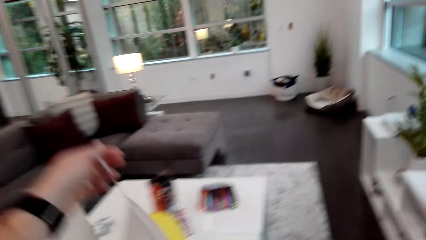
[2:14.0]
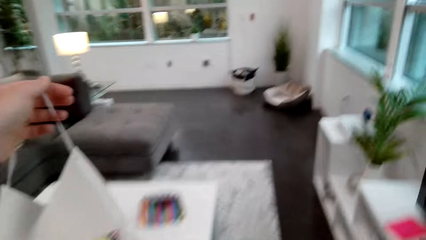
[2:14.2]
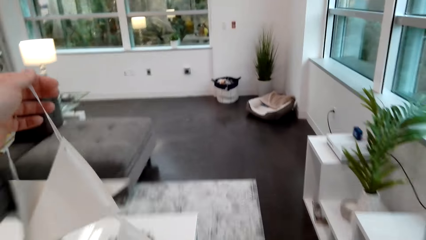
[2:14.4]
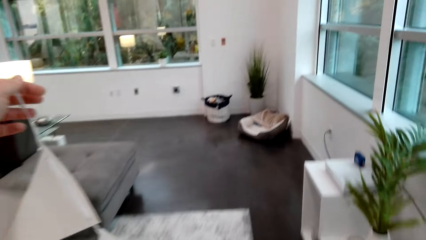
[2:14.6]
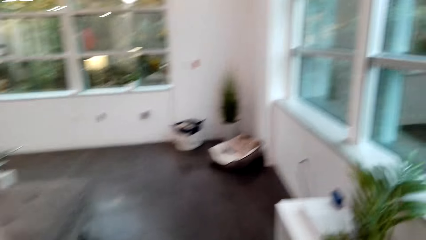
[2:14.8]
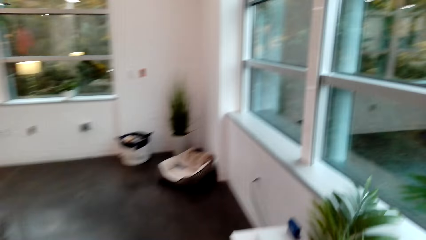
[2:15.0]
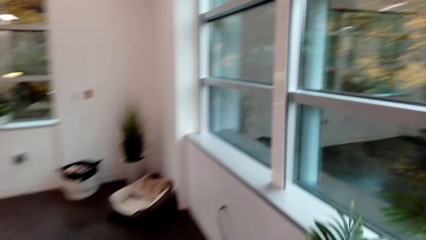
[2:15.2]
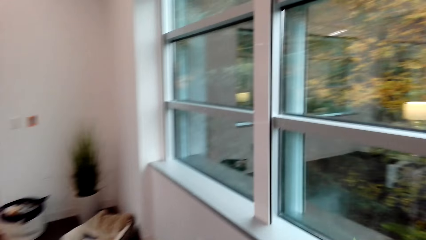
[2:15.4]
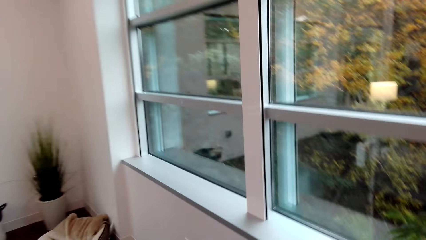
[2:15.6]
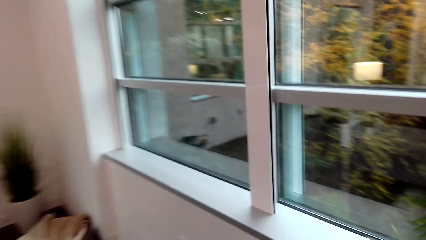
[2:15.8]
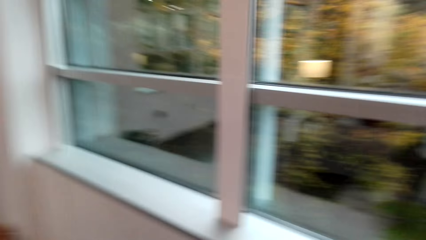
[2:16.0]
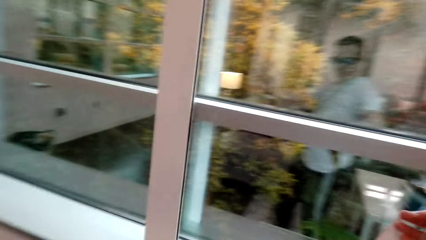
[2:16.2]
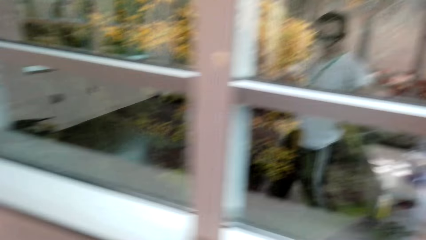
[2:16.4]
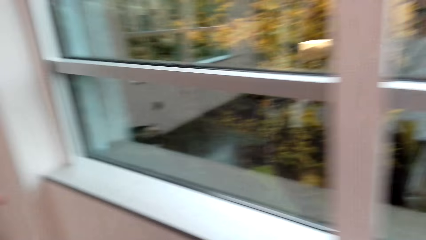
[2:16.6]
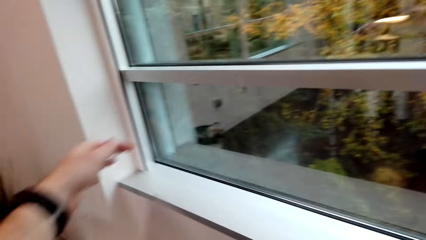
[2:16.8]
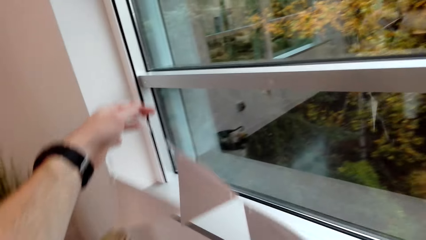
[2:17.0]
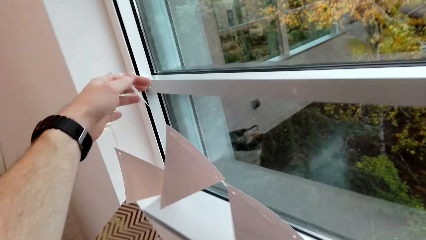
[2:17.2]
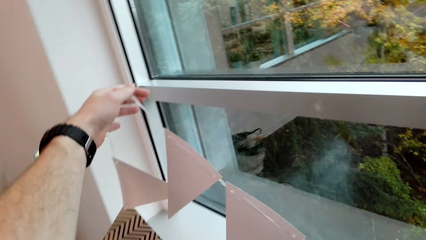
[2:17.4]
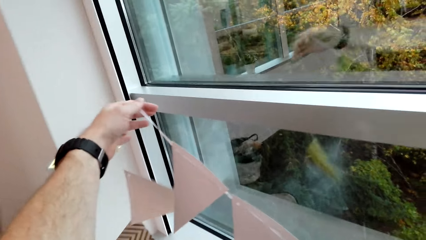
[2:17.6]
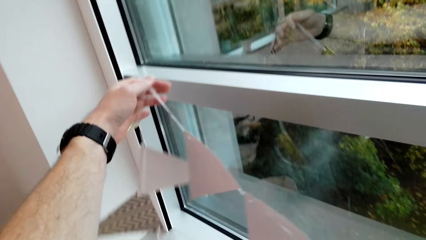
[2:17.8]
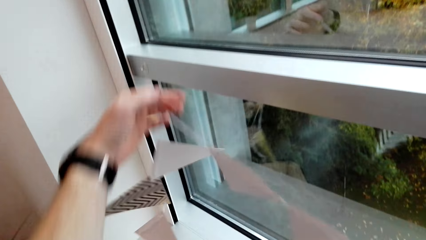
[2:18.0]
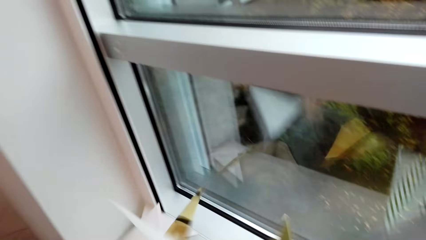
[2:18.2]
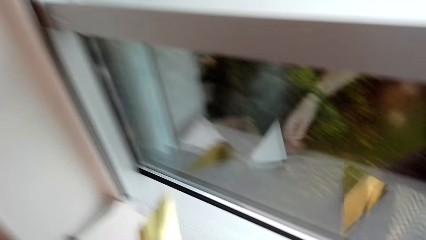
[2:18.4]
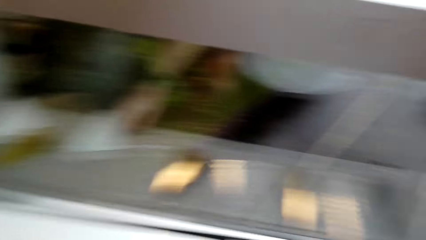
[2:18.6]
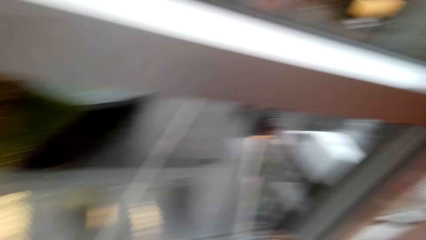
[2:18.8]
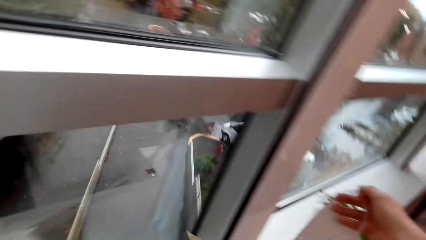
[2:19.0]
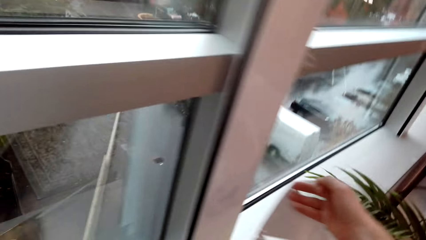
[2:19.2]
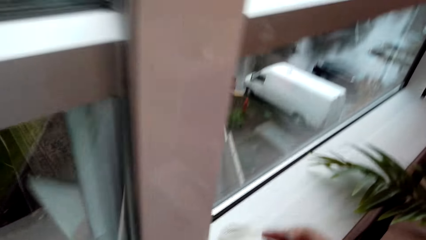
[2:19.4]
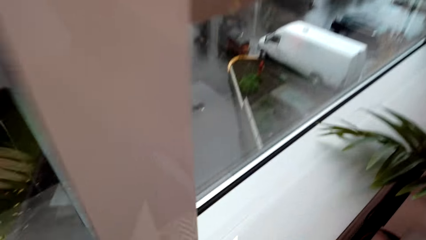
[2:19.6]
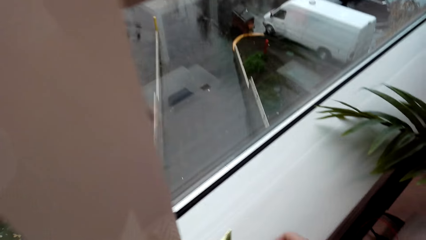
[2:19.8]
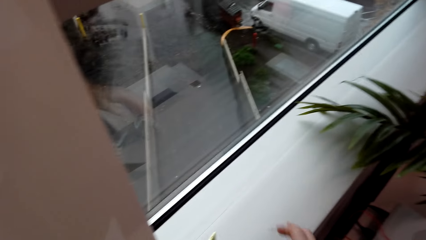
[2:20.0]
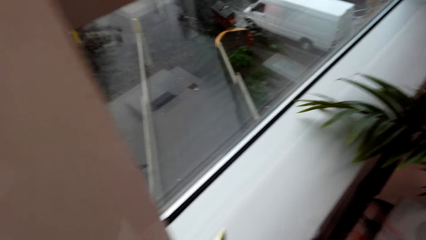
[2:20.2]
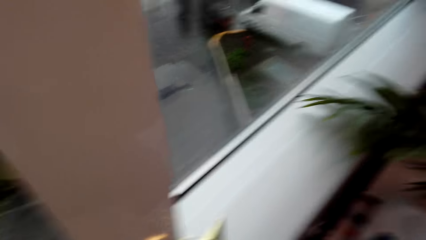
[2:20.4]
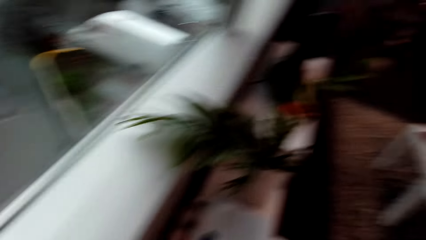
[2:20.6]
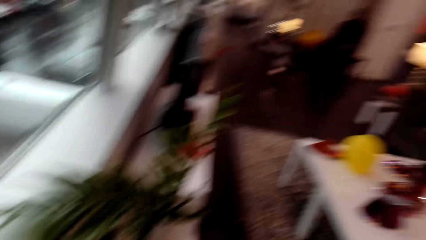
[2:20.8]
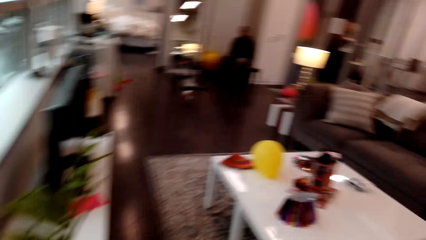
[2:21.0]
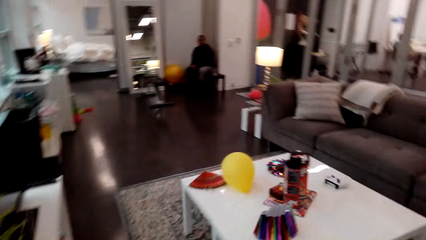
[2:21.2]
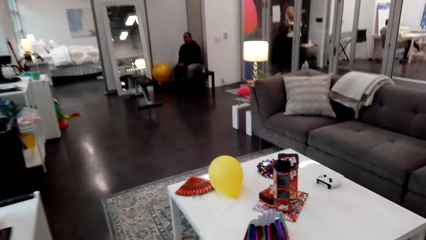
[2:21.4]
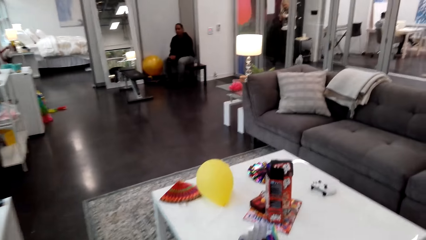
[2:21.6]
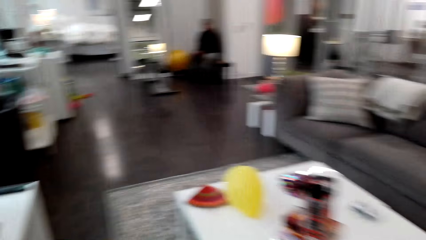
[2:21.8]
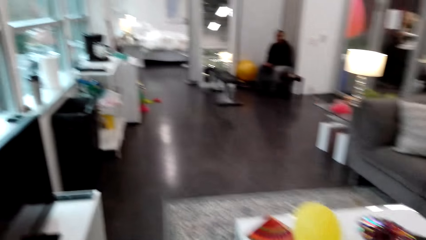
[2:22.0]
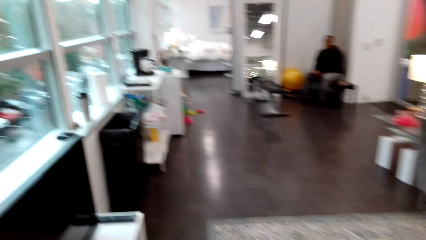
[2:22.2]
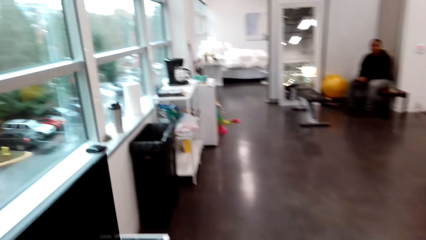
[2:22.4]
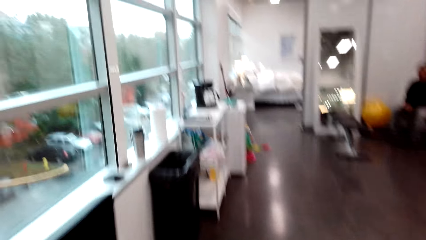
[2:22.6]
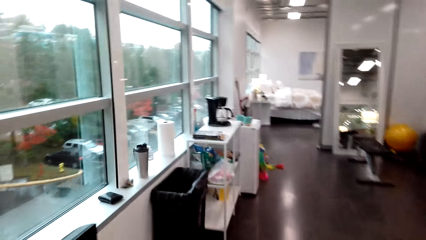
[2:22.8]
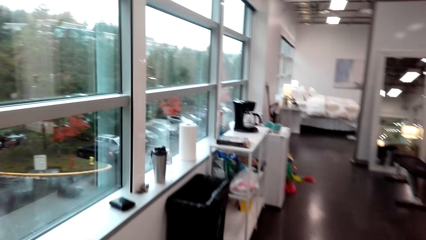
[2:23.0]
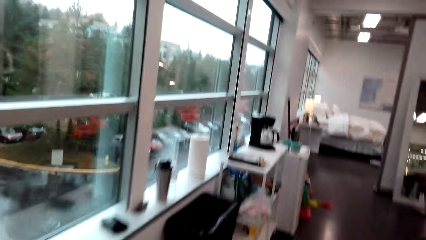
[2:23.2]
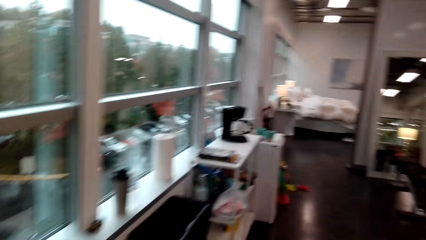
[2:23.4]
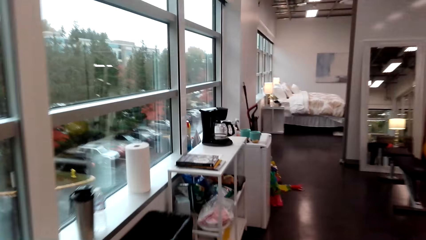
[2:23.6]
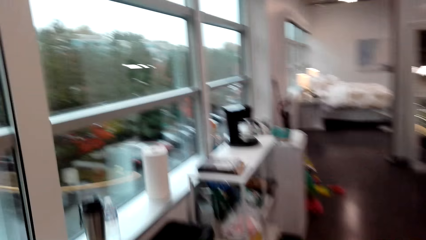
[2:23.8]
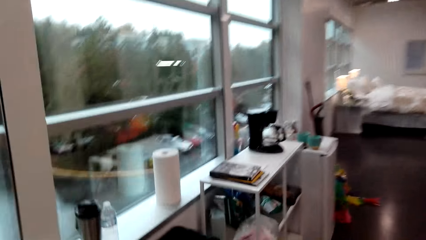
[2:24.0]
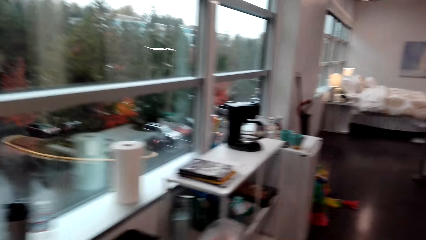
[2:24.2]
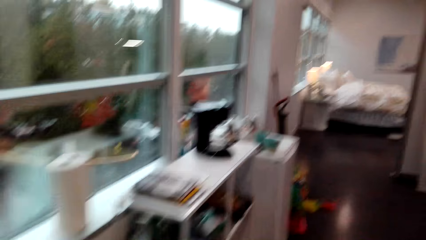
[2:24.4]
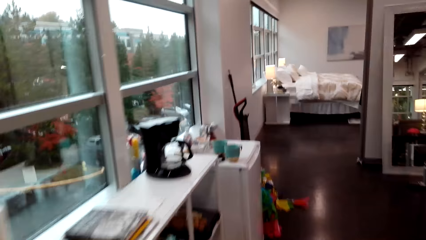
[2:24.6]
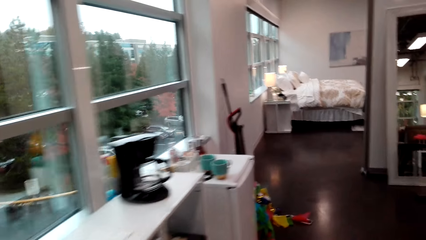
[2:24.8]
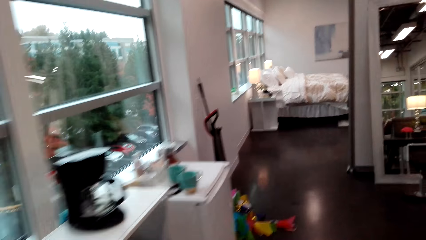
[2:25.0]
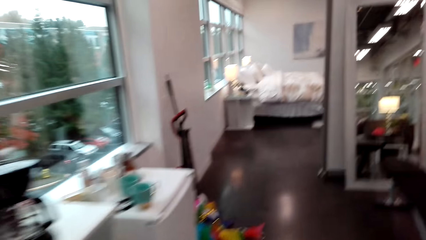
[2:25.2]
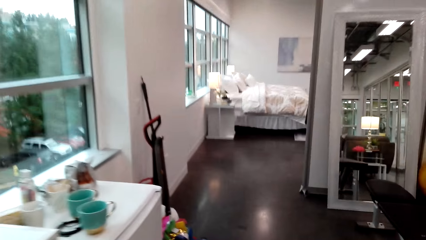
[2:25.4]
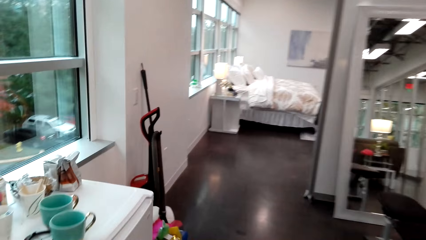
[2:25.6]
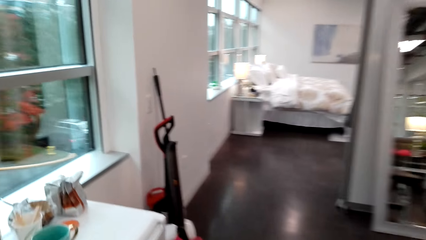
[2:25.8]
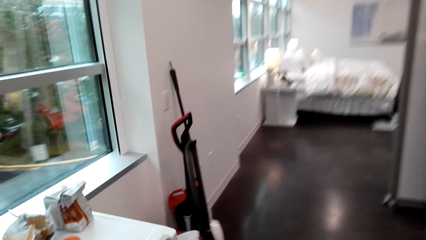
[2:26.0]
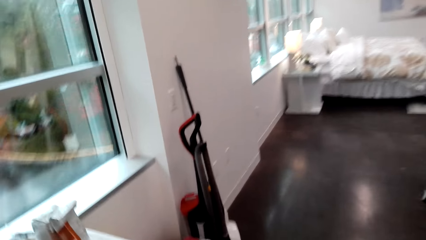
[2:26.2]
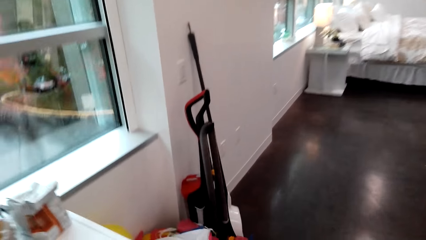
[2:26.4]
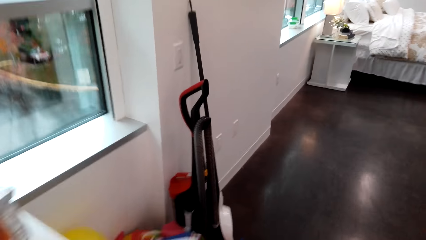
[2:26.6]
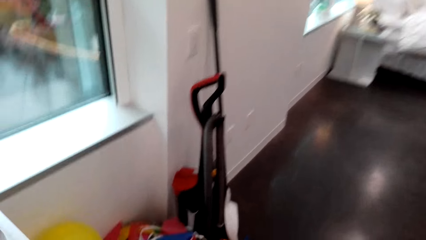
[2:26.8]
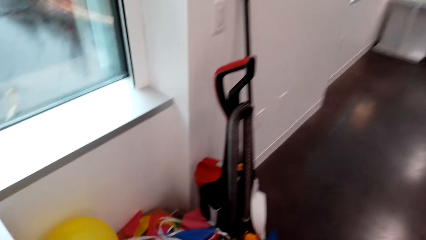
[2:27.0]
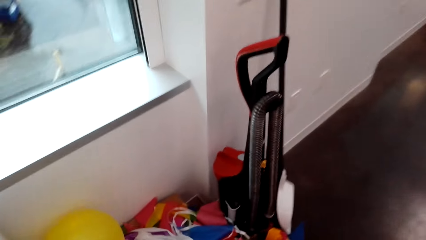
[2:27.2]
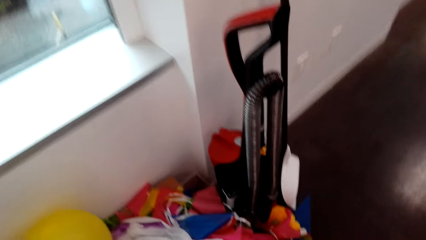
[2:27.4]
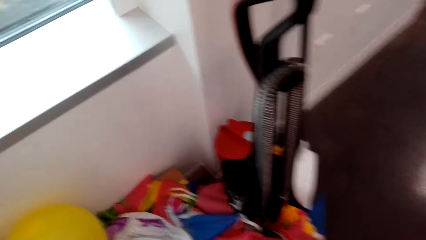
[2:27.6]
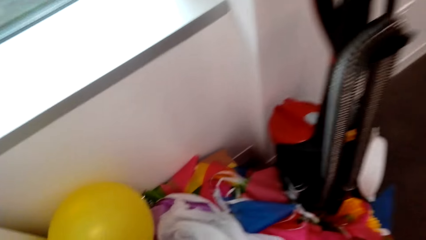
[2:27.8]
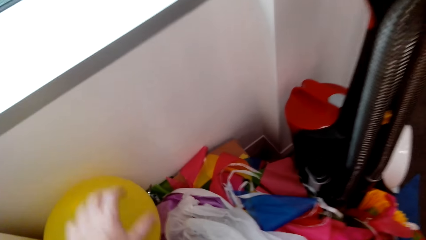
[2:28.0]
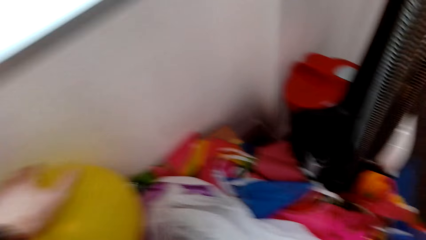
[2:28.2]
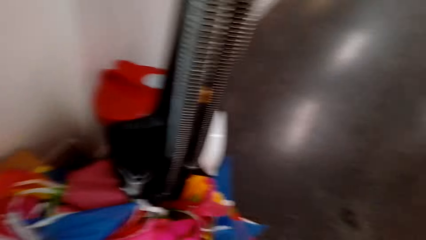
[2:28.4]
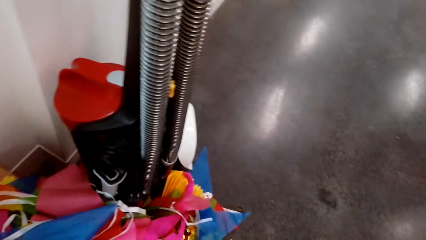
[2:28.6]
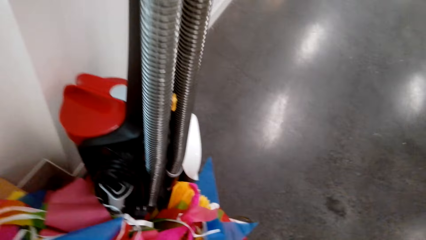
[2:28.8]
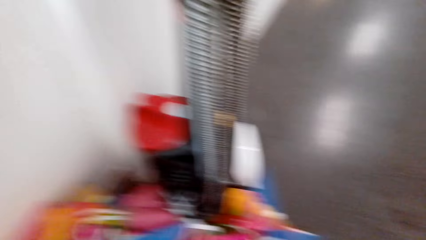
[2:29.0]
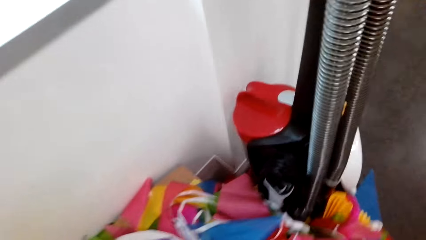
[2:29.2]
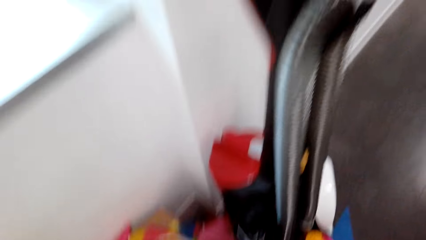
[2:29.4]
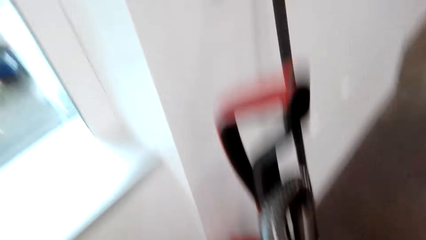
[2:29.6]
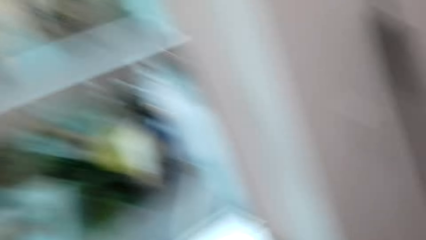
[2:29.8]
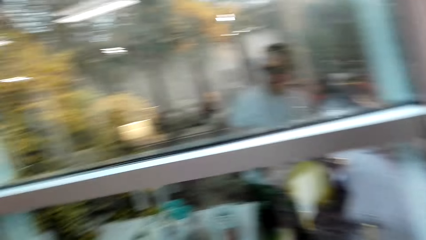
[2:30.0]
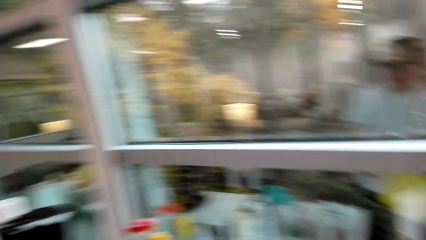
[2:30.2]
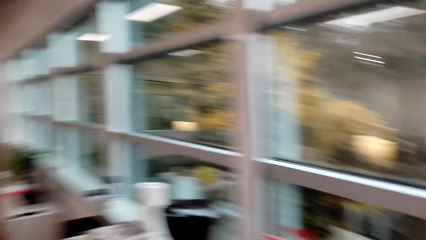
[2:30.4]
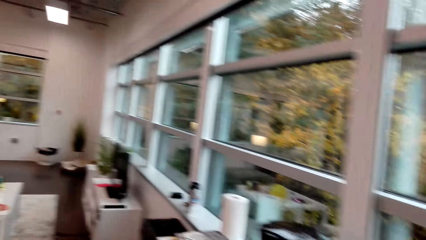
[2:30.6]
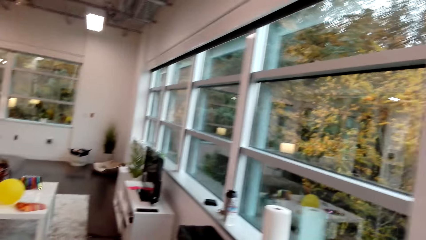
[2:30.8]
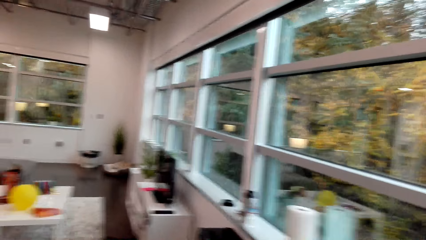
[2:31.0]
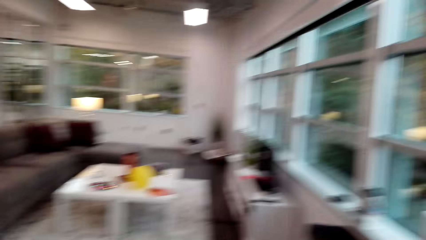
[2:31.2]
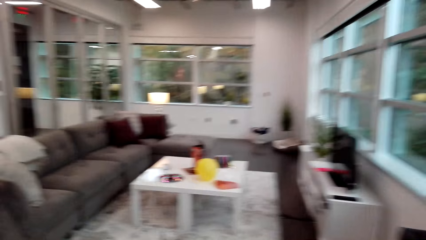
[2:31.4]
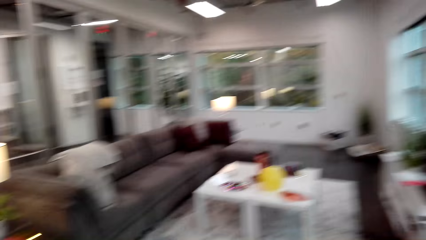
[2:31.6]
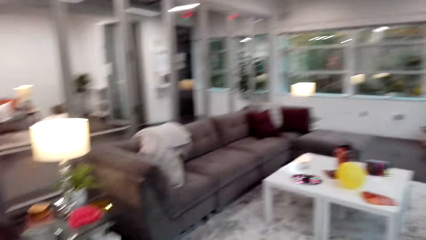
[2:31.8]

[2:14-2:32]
The camera wearer puts a paper craft on a window stool. They walk around the room. They pick up a balloon.
